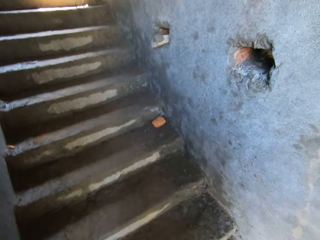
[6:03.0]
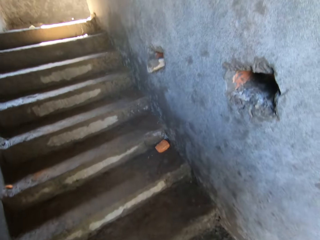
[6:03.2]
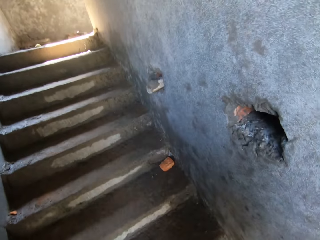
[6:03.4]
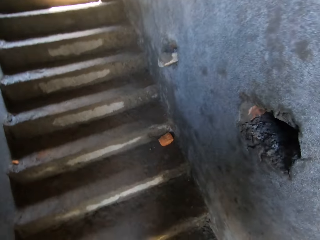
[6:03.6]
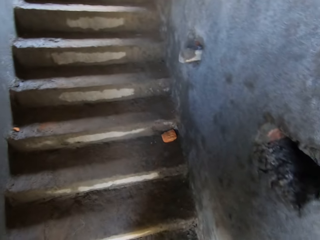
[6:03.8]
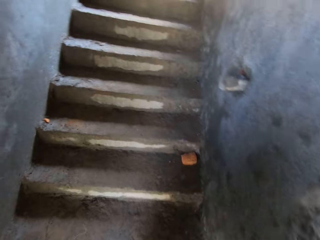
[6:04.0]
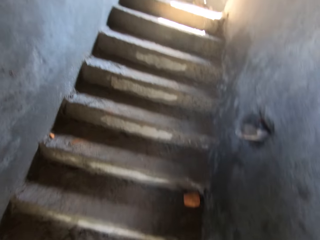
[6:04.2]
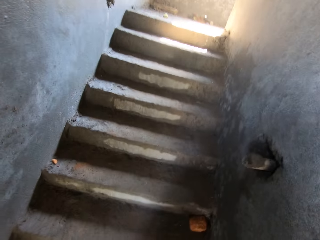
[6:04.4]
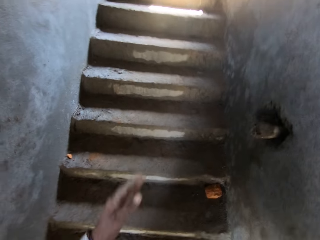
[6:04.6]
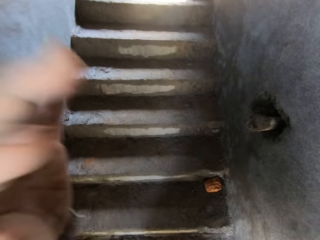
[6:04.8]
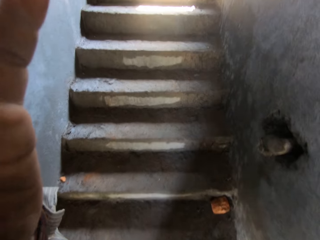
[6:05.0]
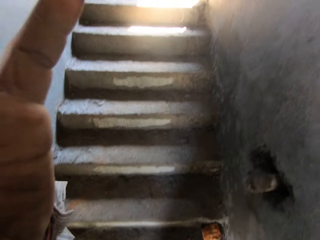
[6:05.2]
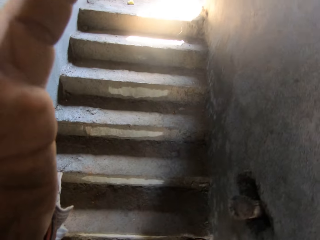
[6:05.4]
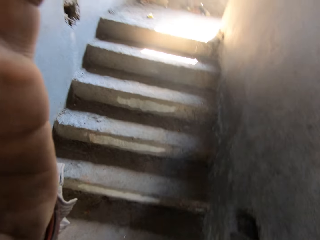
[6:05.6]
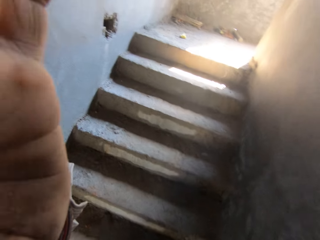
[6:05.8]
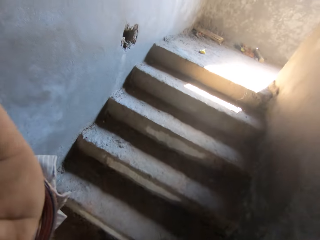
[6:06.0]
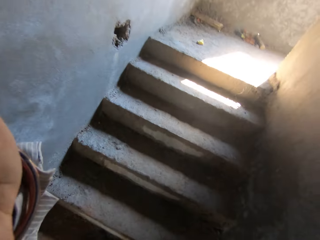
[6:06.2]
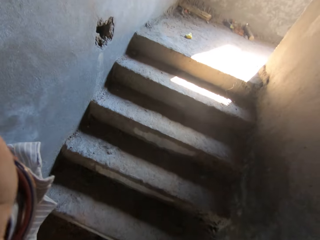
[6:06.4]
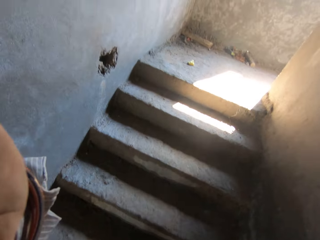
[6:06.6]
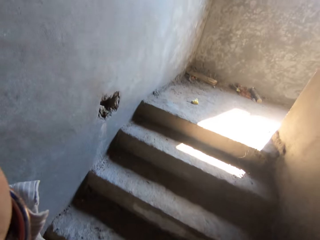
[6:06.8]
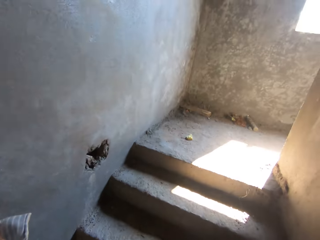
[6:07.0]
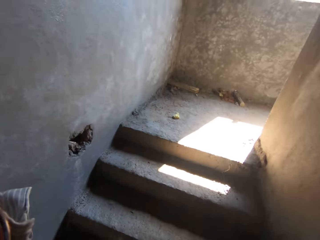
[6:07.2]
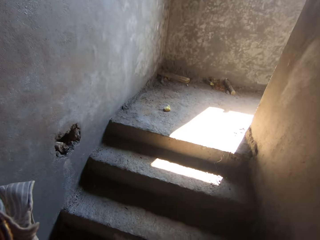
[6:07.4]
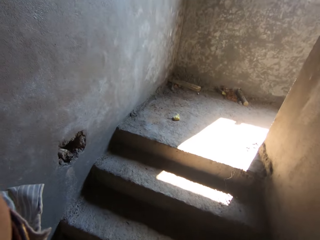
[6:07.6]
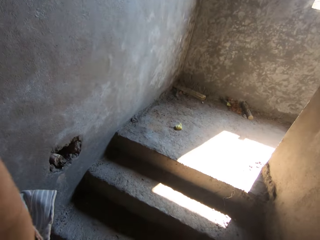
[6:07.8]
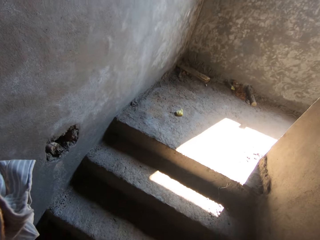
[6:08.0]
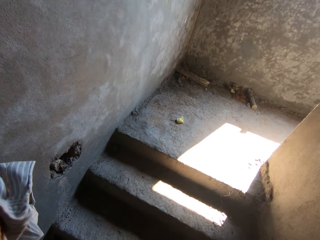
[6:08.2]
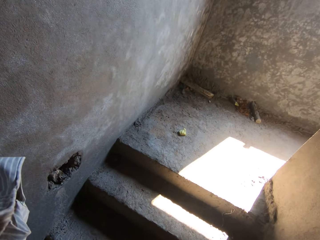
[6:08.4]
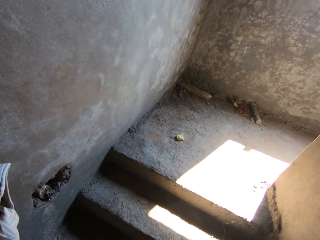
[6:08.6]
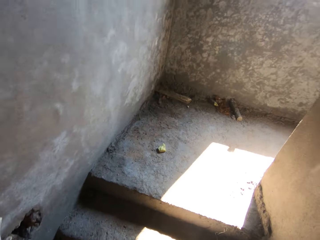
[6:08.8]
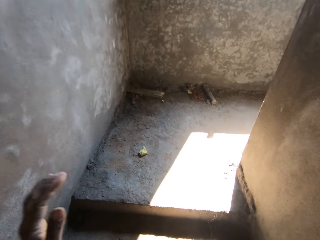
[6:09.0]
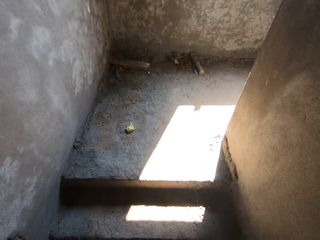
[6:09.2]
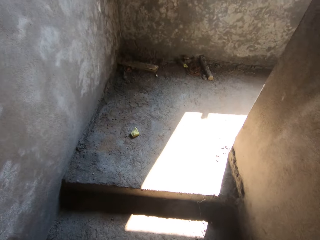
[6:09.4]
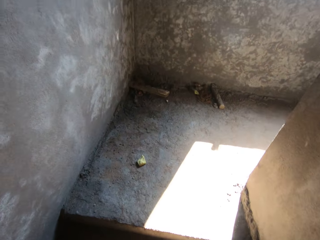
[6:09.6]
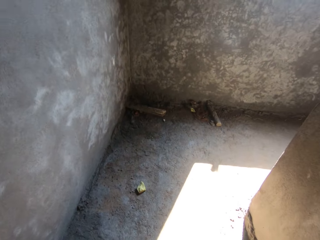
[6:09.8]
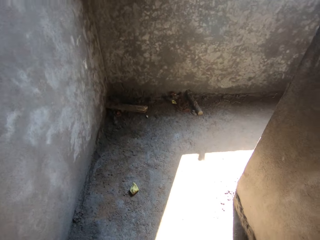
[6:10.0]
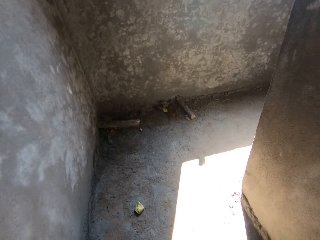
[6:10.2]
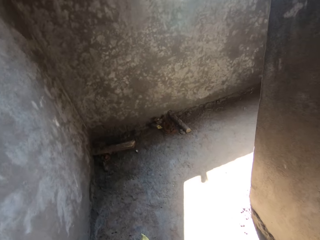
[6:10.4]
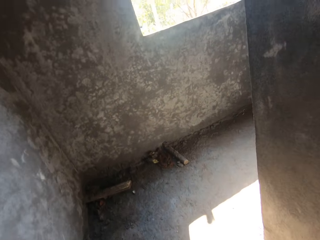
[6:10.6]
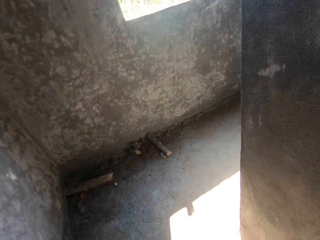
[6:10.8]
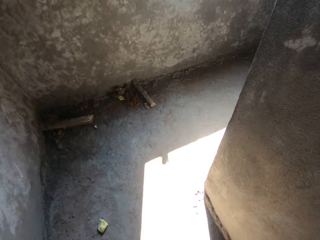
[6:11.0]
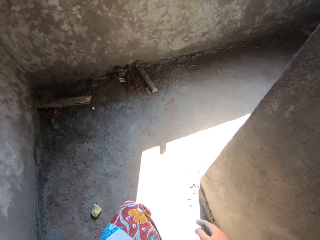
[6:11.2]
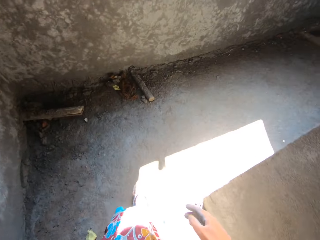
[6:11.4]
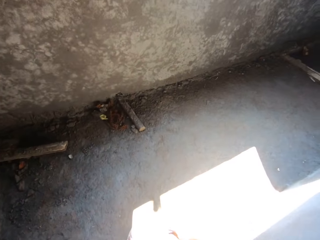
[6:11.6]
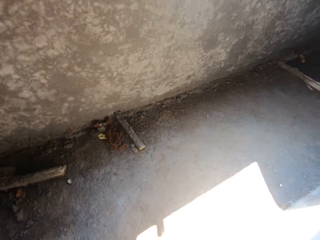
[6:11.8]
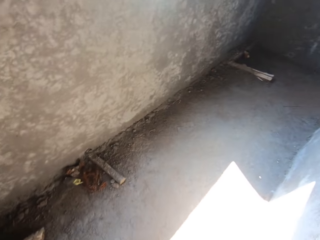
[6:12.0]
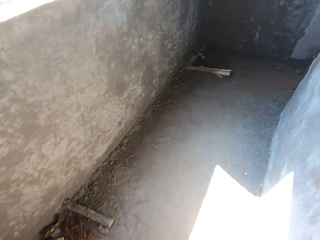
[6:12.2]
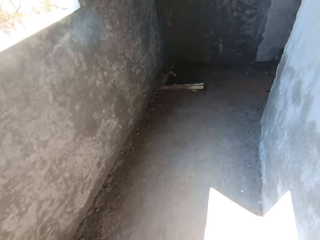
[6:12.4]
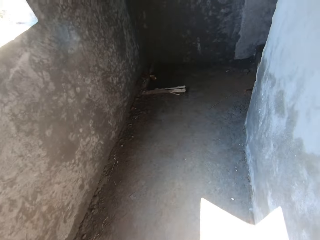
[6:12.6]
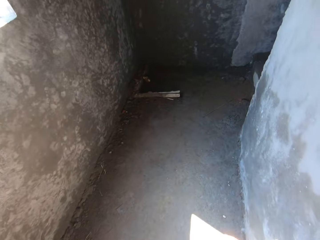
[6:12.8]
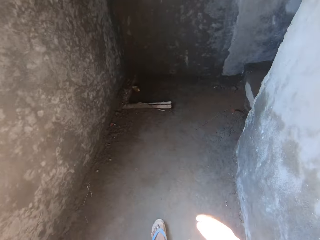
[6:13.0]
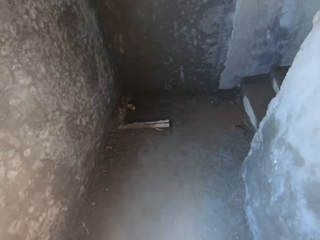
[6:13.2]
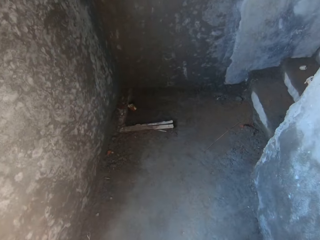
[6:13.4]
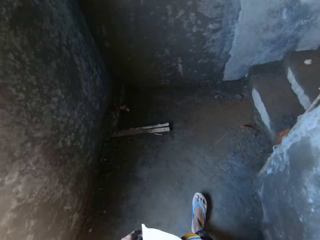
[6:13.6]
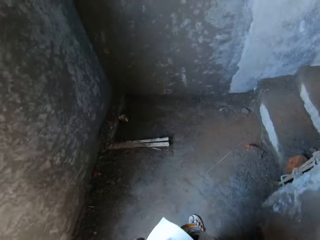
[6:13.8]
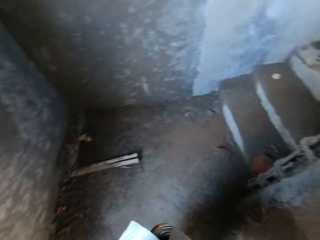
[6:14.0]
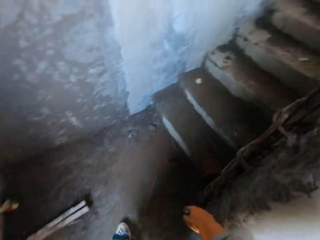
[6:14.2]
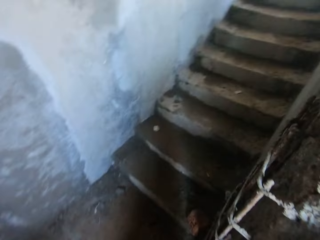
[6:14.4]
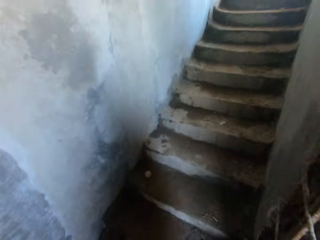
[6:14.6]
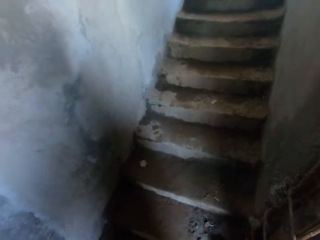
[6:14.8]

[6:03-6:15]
The camera wearer puts a hand up. They touch a camera. They climb the staircase. They put the hand down. They walk up the stairs.

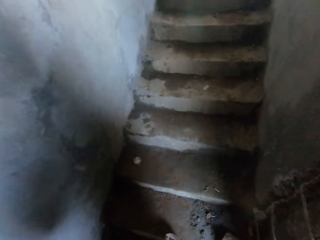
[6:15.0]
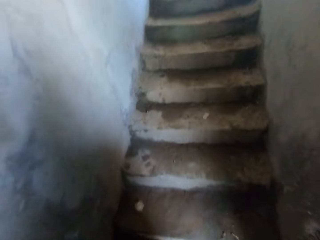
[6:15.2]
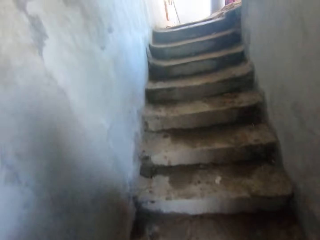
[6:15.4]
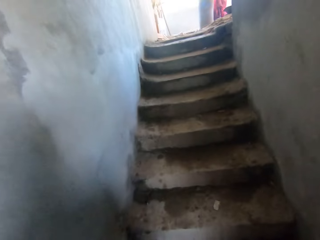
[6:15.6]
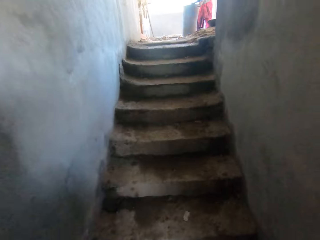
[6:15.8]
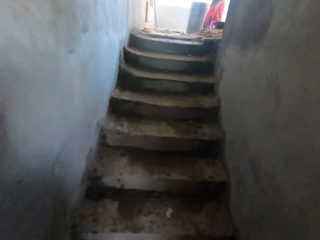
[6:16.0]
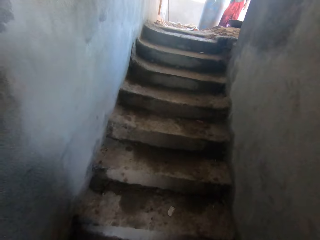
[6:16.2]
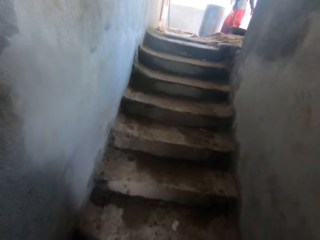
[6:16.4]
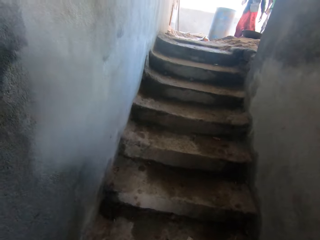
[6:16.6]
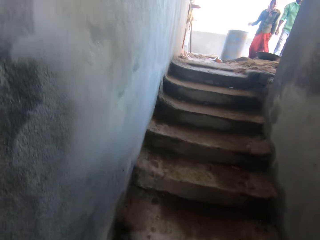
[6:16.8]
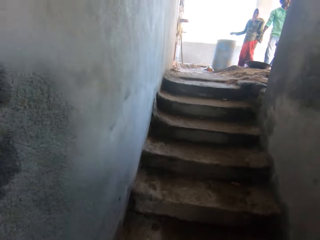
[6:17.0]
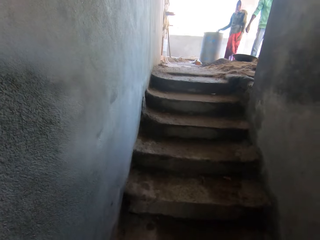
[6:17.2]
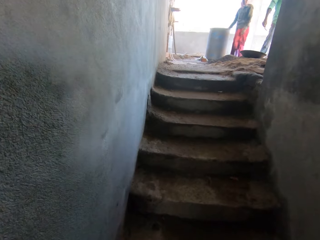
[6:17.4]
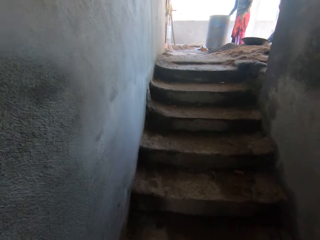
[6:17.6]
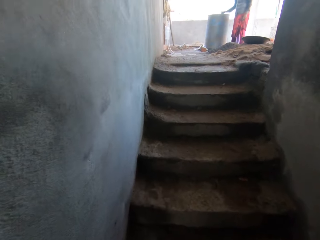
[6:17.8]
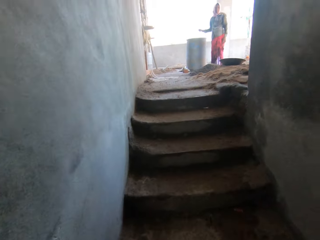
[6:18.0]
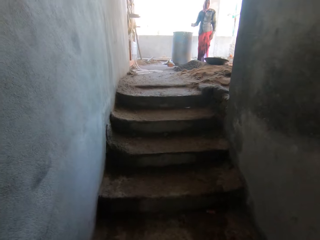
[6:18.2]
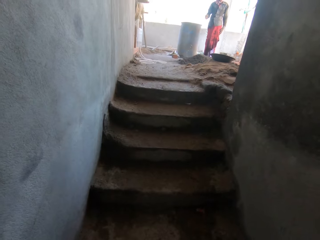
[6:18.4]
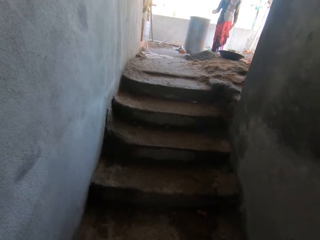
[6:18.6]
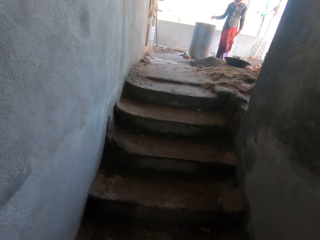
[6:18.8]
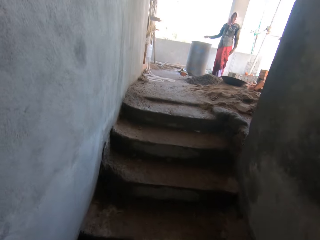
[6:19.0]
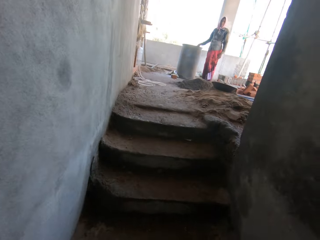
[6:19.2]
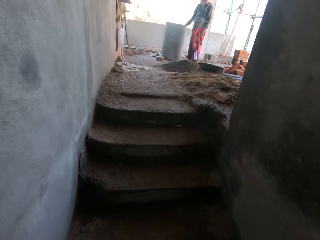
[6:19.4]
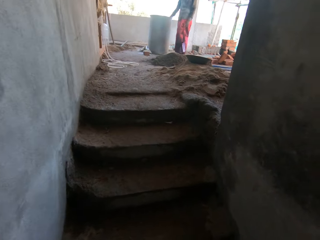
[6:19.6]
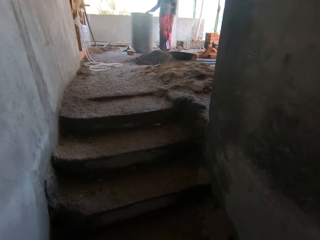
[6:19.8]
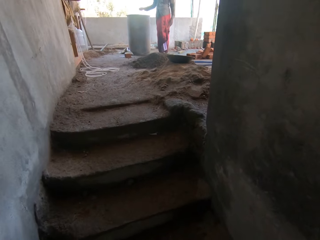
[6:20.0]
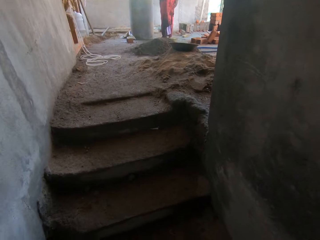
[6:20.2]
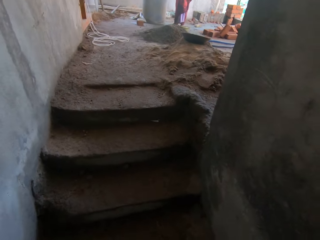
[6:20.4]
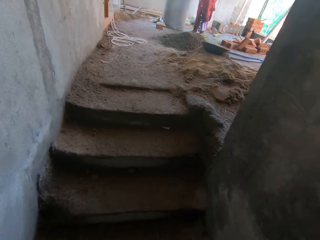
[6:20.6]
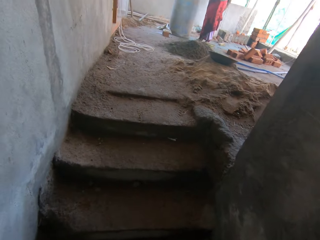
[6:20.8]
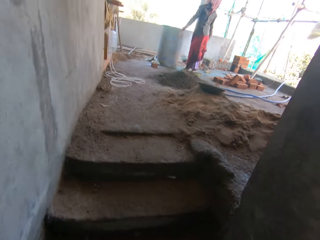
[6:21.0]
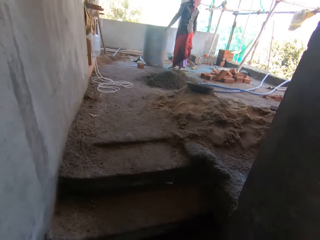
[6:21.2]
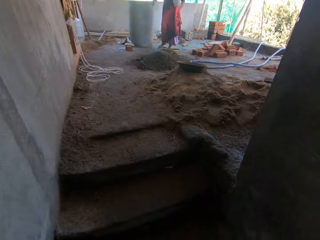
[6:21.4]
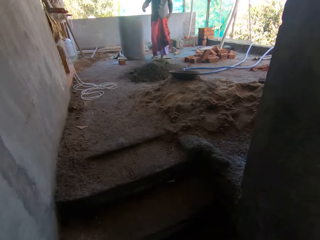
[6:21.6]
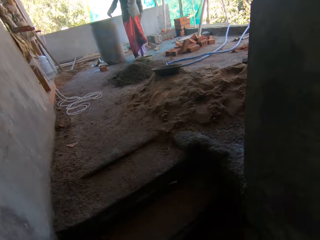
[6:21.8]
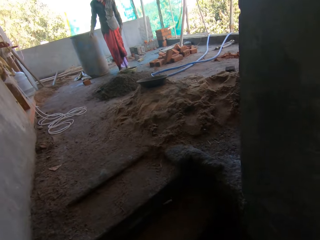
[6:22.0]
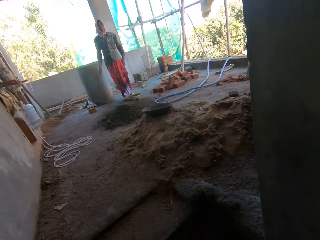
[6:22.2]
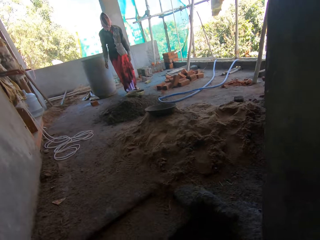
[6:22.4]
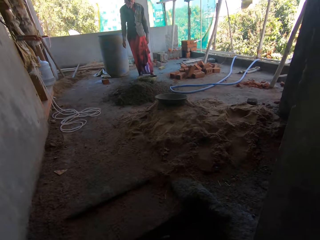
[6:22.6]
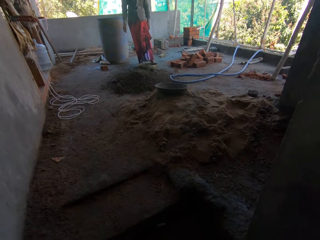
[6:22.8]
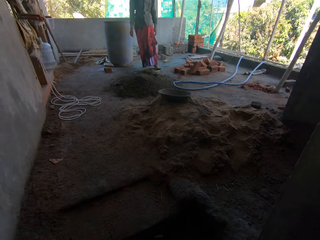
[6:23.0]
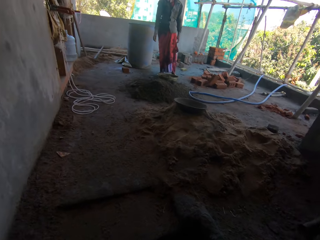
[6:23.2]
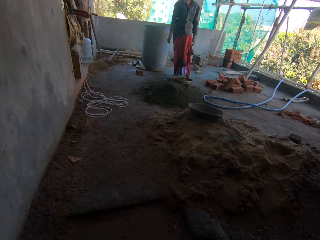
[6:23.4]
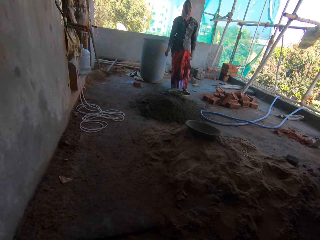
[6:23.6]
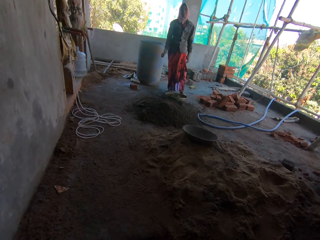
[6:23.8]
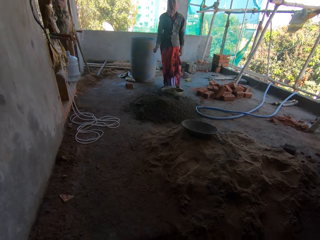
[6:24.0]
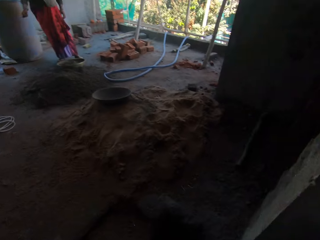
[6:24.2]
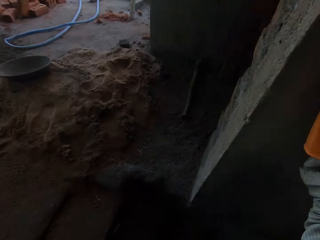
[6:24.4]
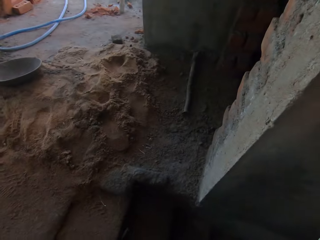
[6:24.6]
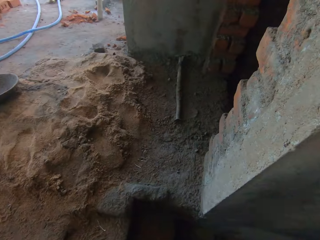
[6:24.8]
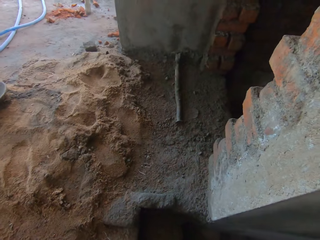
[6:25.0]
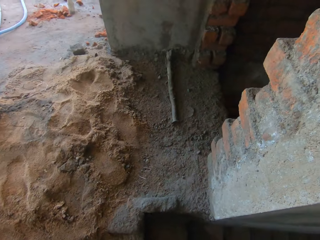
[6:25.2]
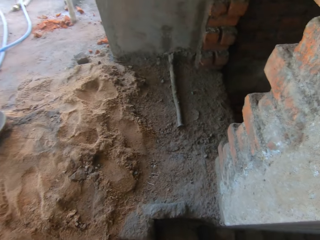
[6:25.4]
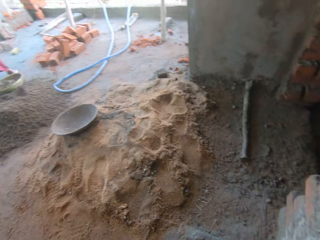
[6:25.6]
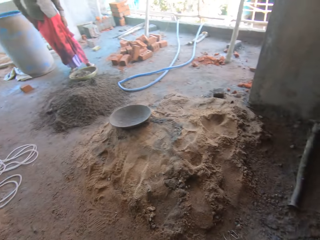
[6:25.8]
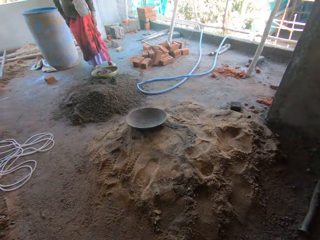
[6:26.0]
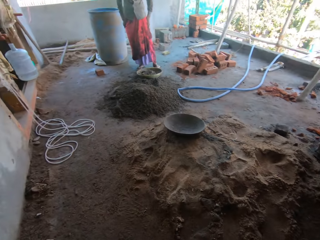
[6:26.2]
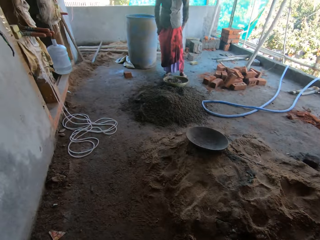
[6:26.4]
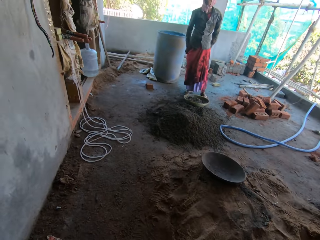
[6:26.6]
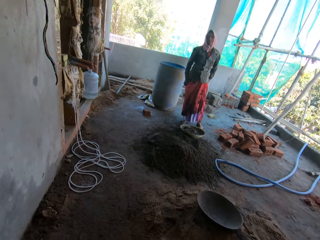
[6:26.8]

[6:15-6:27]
A woman stands in a building. The camera wearer looks around.
